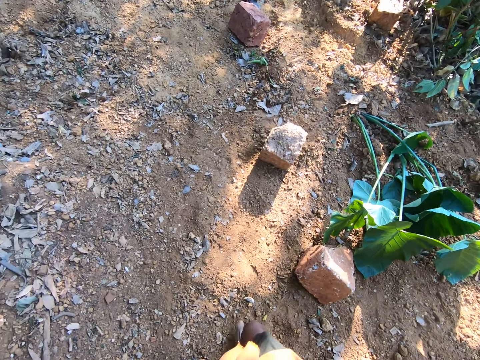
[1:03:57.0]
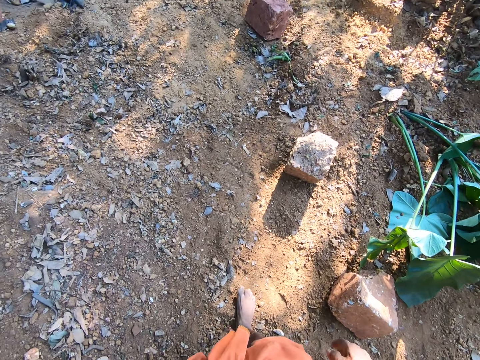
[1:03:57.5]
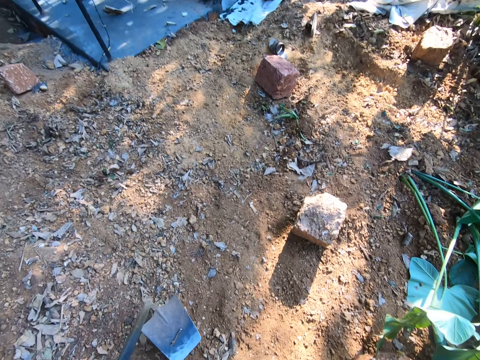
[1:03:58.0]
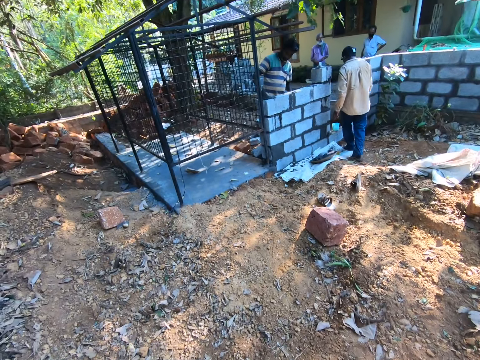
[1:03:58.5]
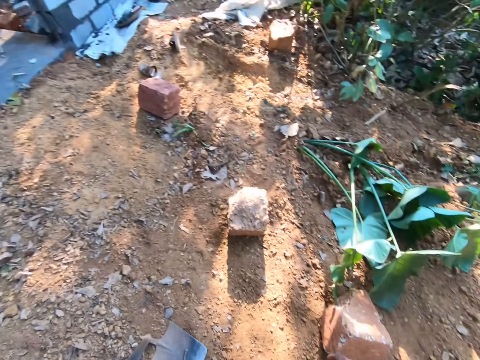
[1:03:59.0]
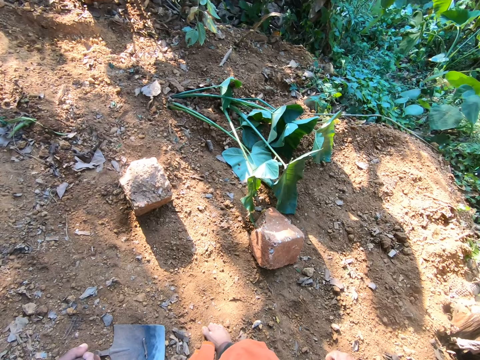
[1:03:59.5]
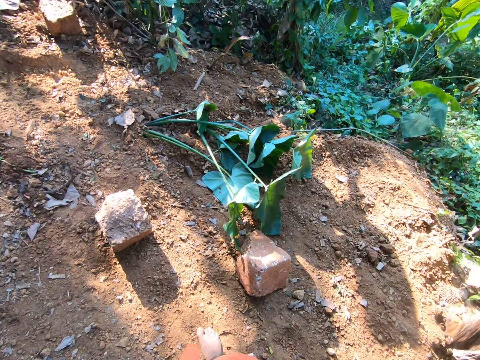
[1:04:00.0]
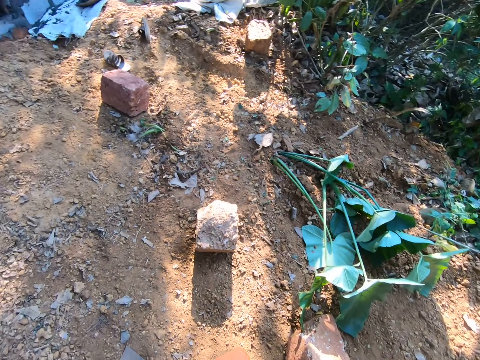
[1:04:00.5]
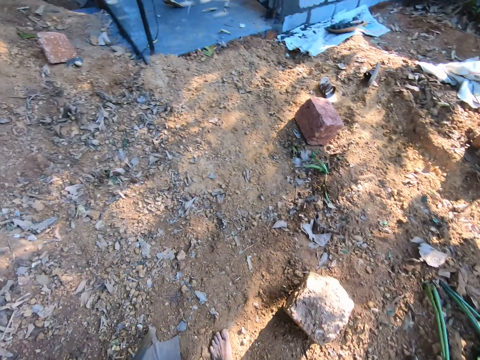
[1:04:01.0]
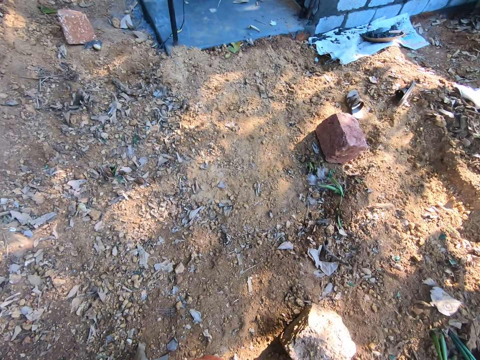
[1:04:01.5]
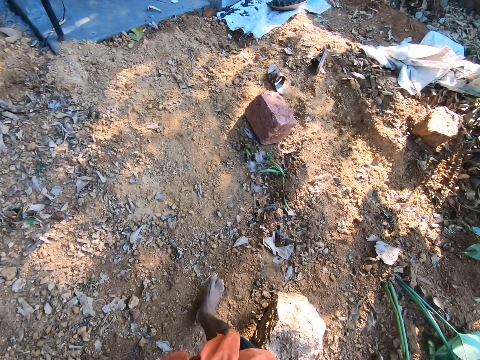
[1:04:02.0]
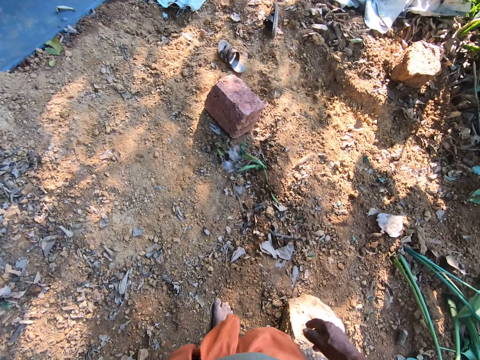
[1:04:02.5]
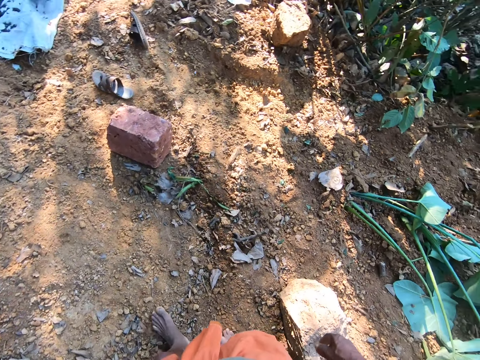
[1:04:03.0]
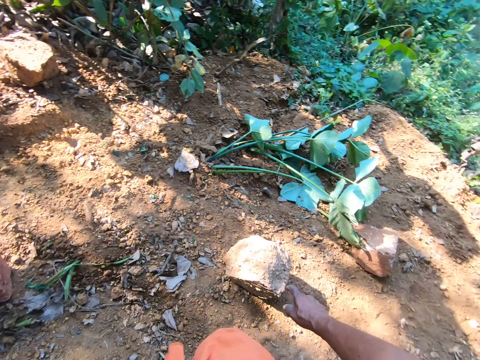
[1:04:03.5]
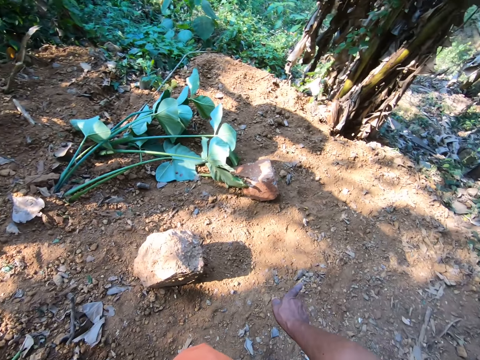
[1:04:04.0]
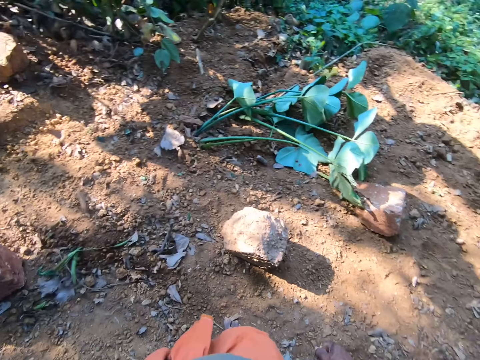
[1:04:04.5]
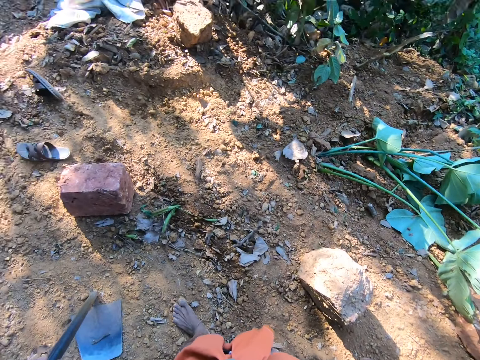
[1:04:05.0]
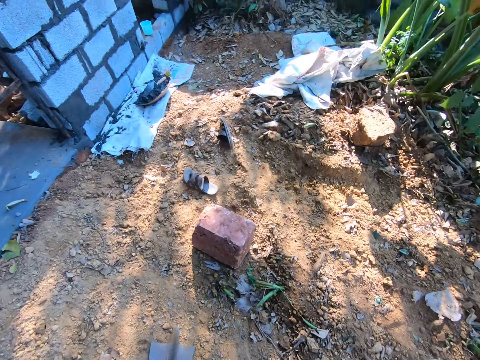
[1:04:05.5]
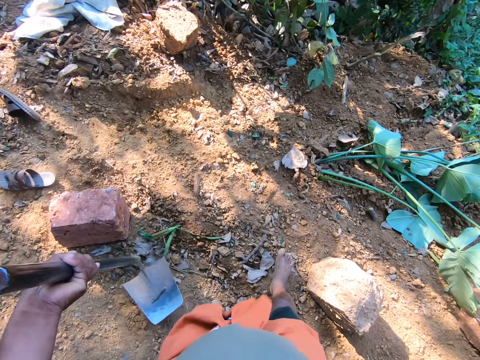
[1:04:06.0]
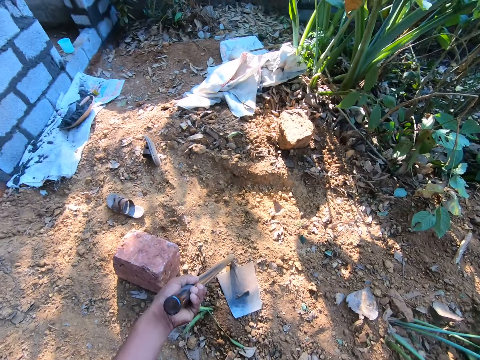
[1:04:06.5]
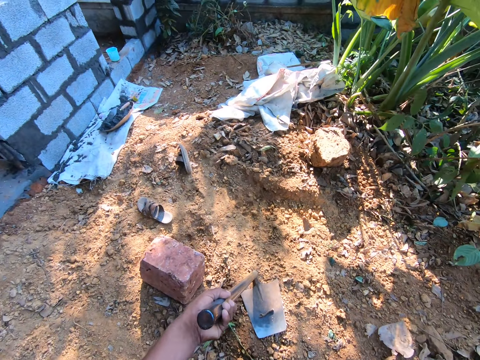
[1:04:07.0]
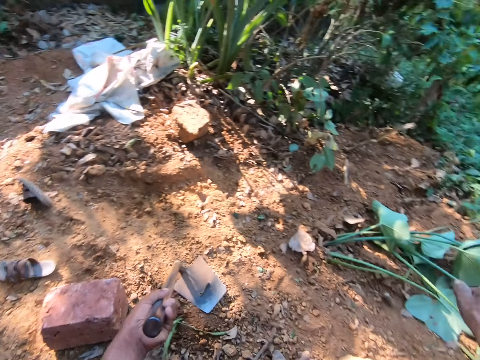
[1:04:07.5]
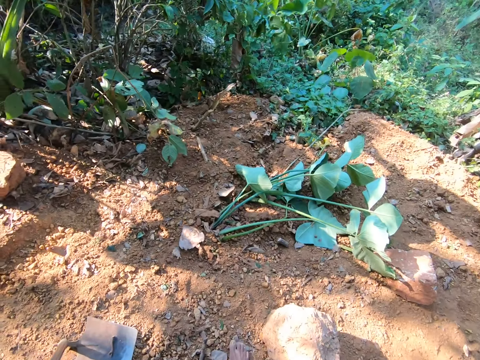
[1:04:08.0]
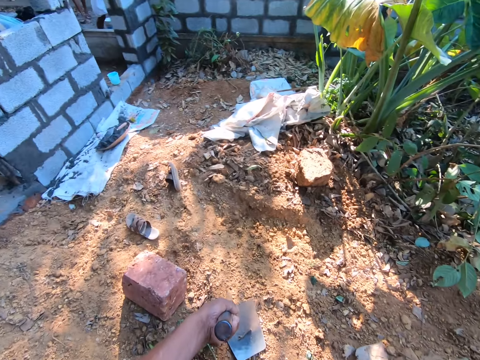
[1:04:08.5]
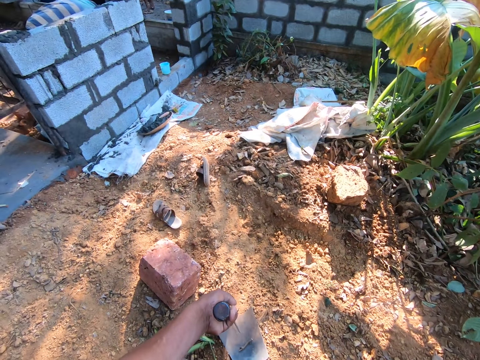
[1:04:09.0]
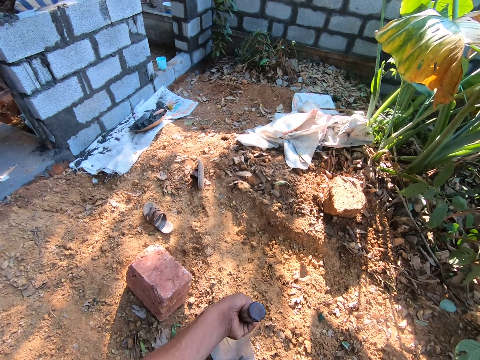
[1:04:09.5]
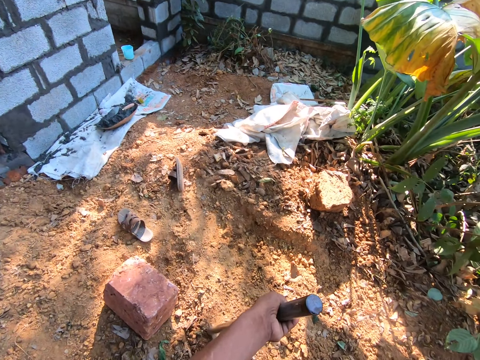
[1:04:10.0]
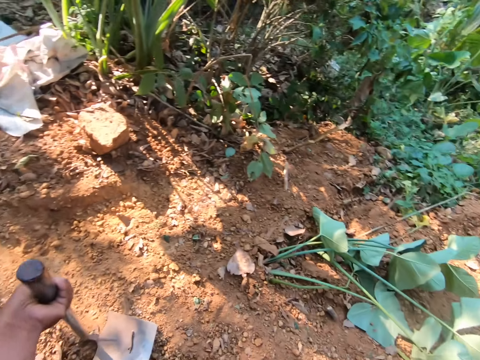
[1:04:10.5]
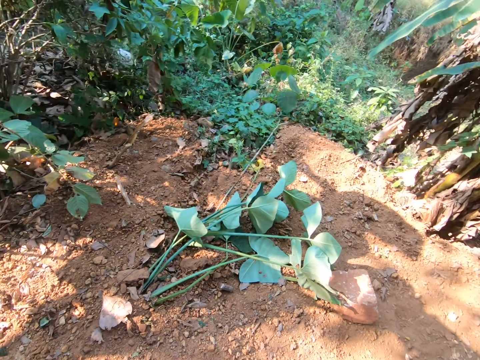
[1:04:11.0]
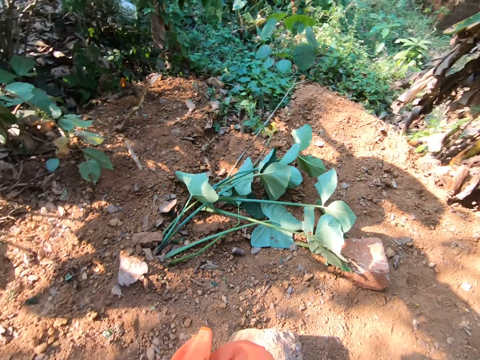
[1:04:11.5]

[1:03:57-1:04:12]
A man plasters mortar on a fence with a hand trowel in his right hand. The camera wearer converses with the man. He points with the right hand. He hits the hoe in his left hand on the ground. He points with the right hand again.

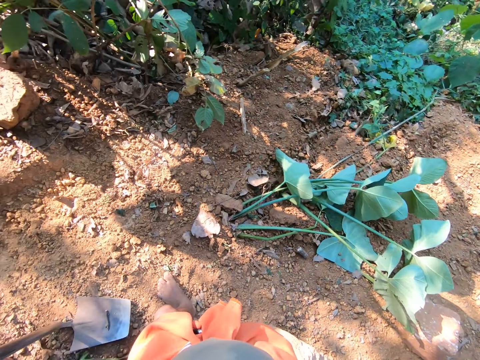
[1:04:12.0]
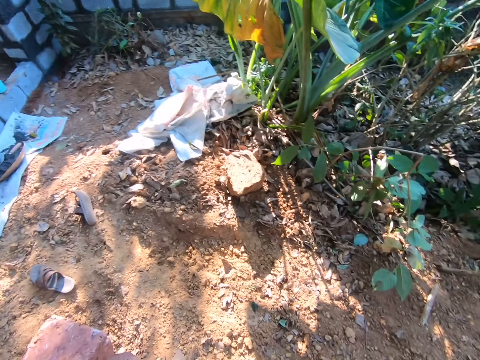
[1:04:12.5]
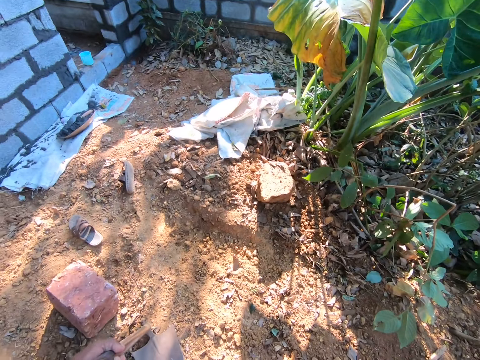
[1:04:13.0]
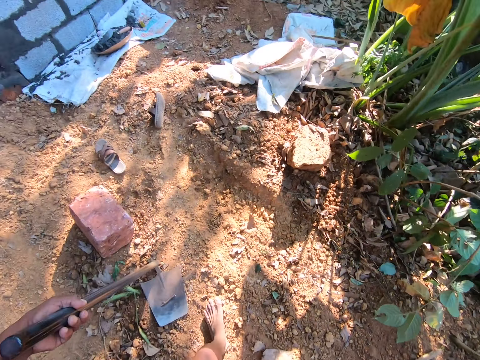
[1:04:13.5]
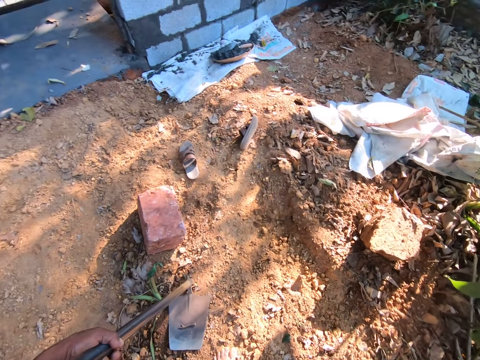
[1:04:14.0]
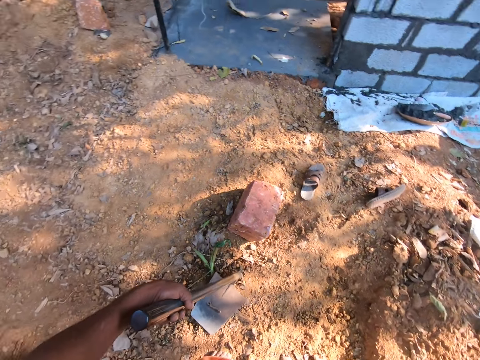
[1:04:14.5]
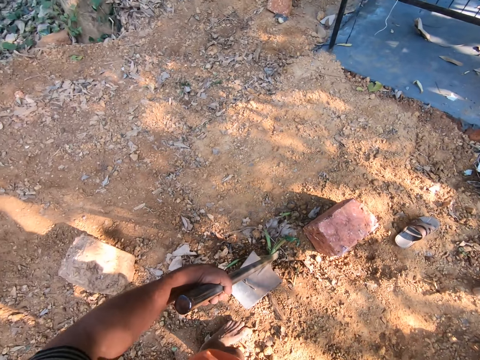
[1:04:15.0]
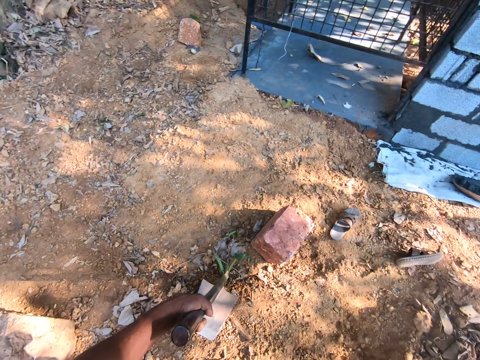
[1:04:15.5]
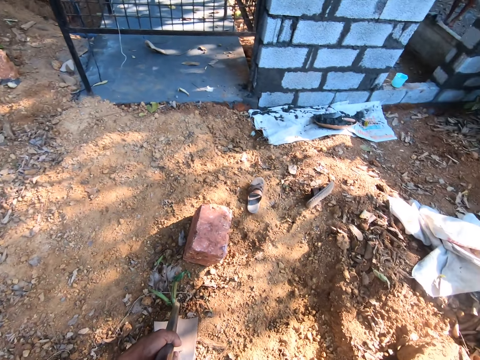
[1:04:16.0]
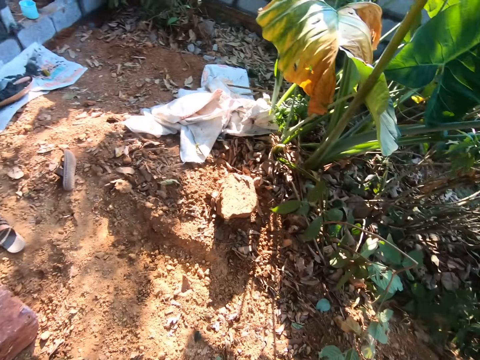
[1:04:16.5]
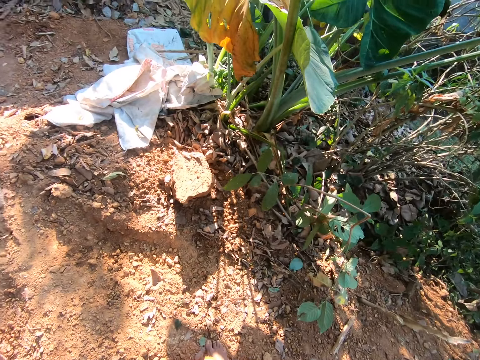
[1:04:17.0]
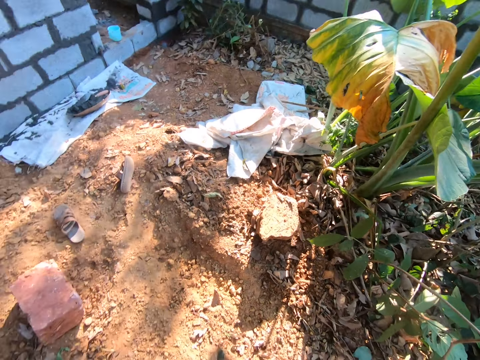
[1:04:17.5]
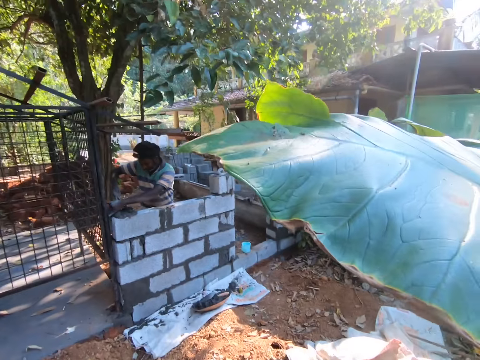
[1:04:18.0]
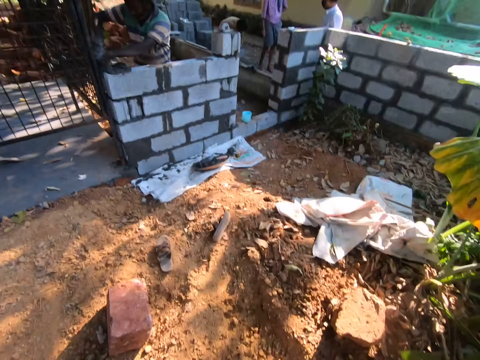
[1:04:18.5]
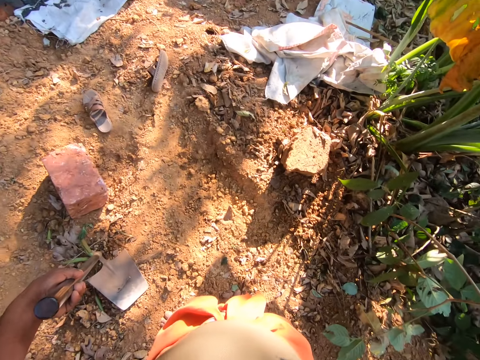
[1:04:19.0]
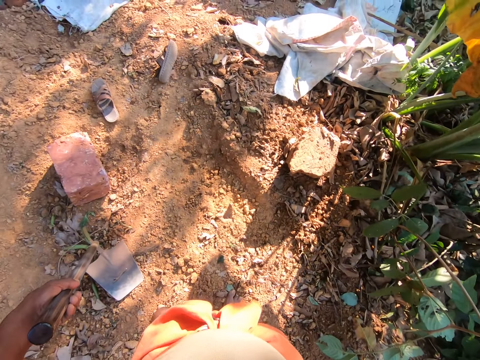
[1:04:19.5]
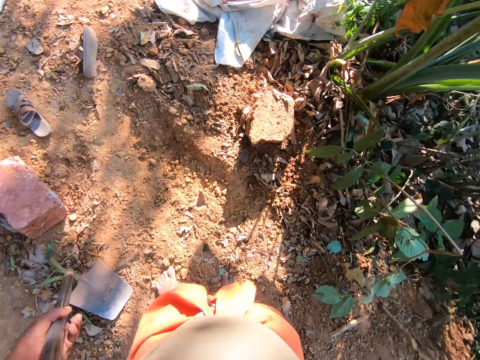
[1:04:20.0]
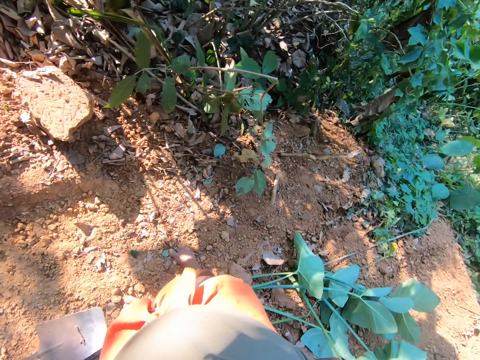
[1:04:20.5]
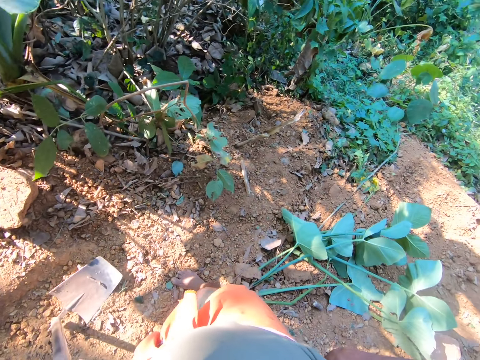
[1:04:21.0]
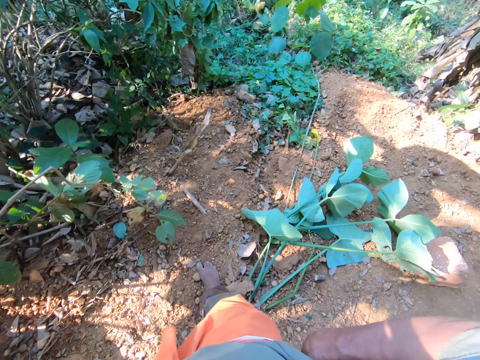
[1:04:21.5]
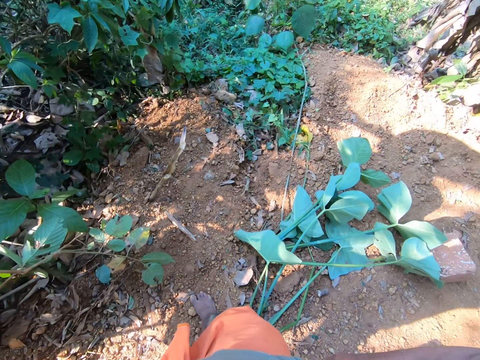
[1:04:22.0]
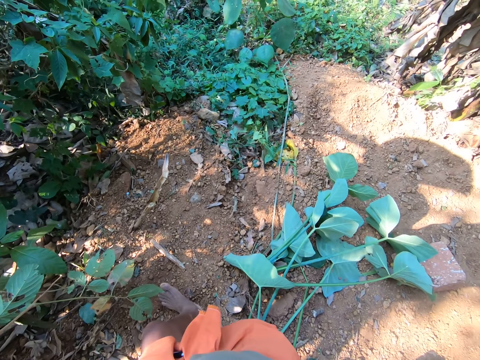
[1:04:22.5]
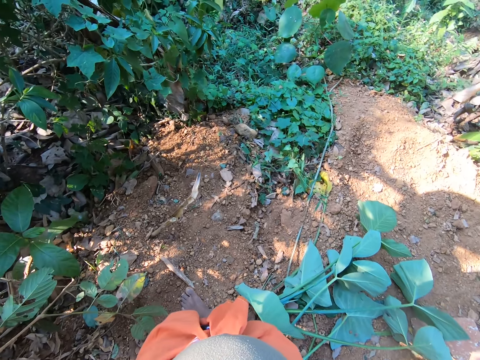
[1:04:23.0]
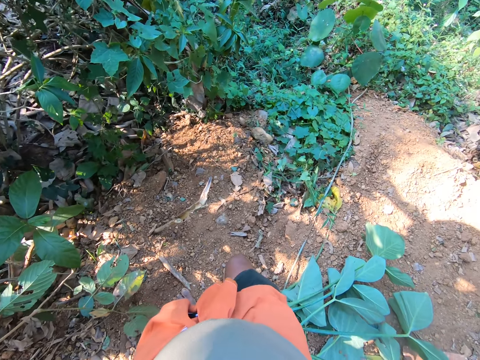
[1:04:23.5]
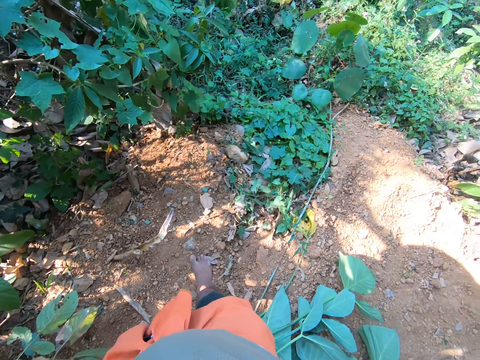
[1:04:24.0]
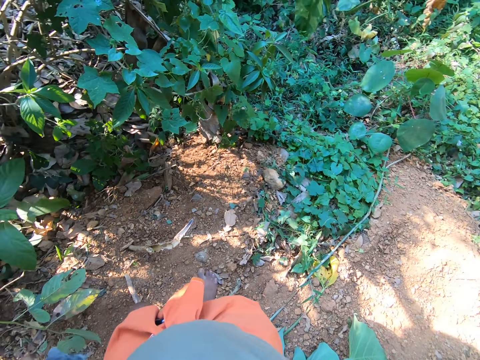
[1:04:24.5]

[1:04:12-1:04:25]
The man spreads mortar on the fence with the hand trowel in his right hand. The camera wearer lifts the hoe from the ground with his left hand.
